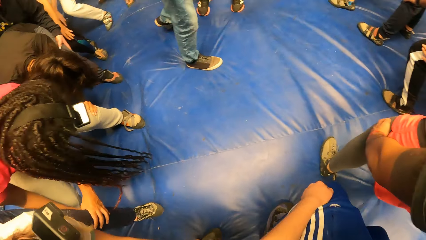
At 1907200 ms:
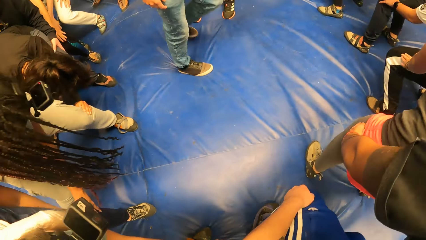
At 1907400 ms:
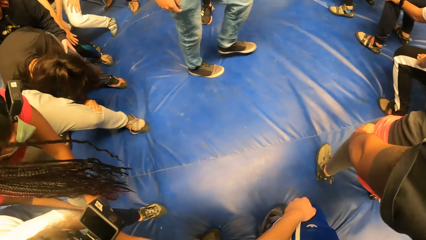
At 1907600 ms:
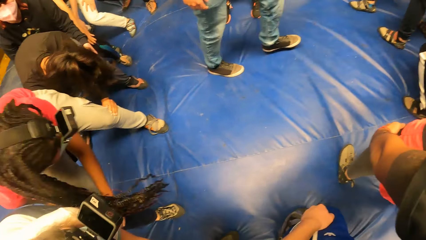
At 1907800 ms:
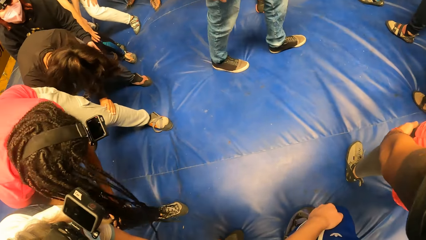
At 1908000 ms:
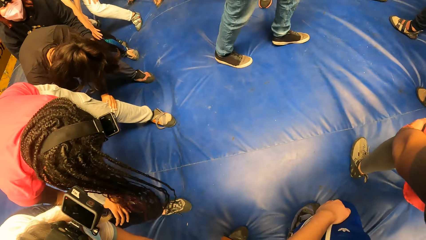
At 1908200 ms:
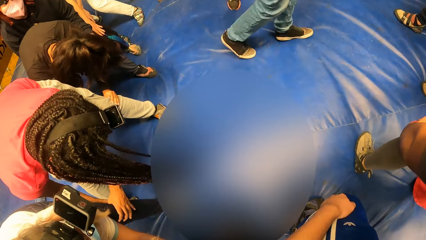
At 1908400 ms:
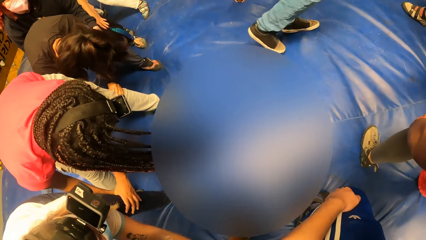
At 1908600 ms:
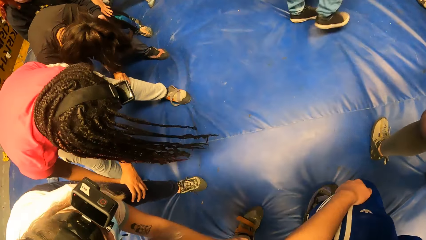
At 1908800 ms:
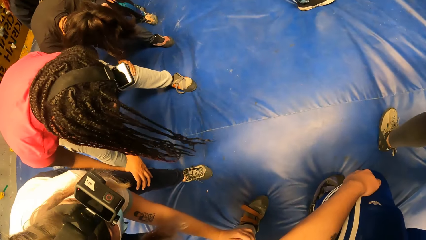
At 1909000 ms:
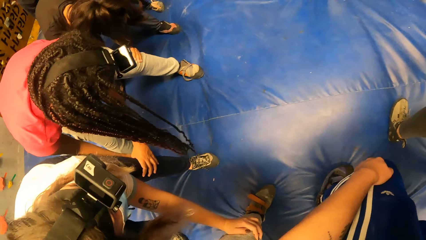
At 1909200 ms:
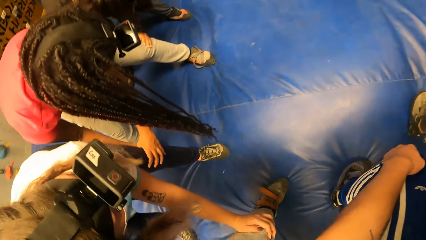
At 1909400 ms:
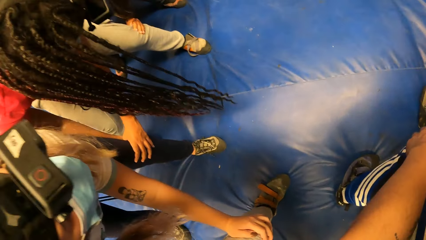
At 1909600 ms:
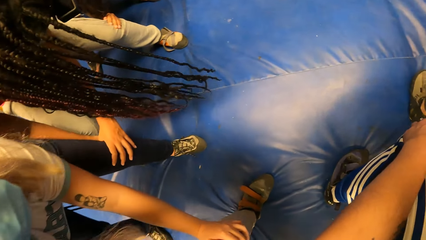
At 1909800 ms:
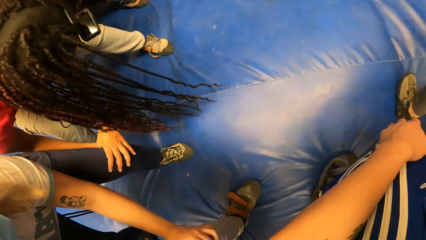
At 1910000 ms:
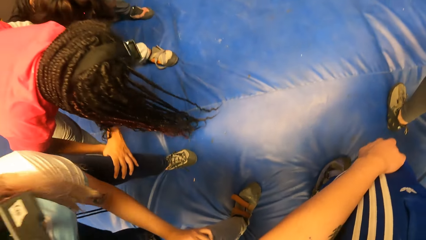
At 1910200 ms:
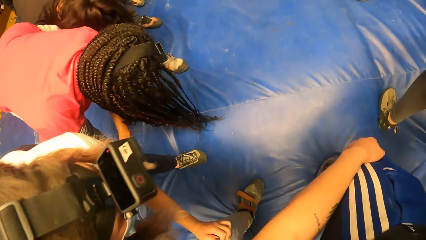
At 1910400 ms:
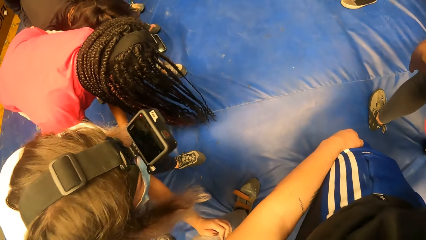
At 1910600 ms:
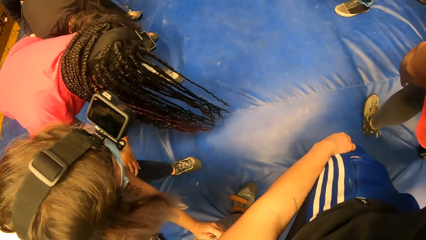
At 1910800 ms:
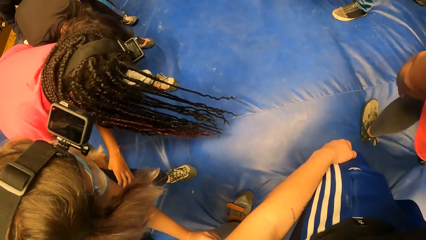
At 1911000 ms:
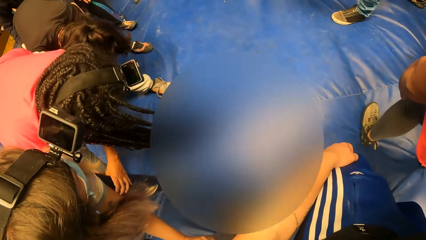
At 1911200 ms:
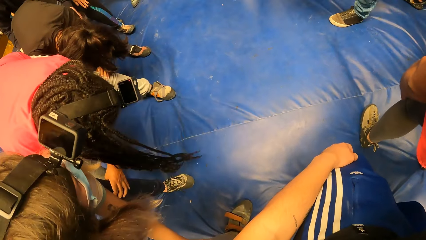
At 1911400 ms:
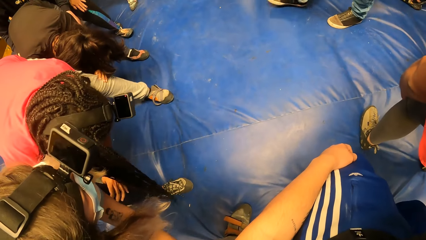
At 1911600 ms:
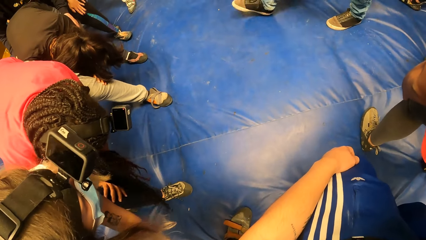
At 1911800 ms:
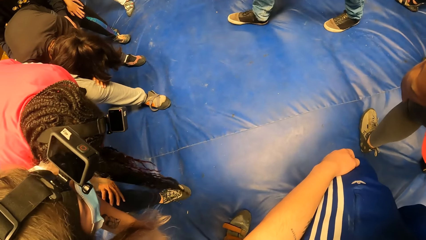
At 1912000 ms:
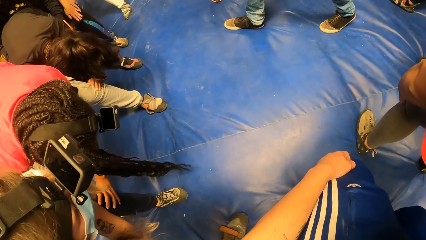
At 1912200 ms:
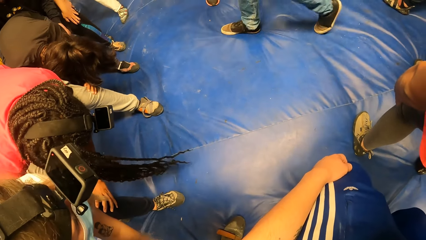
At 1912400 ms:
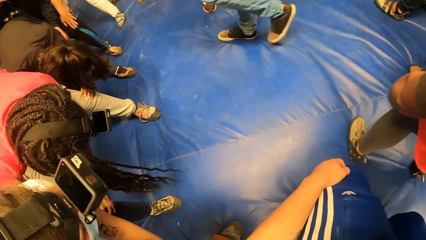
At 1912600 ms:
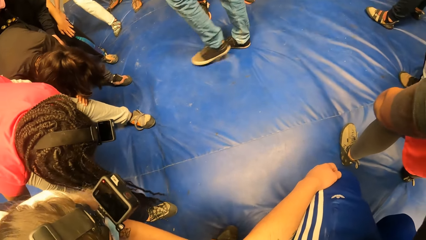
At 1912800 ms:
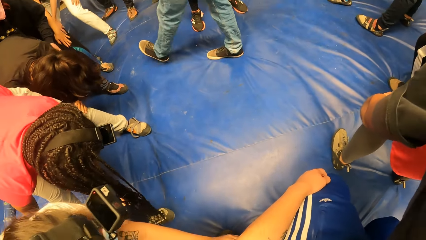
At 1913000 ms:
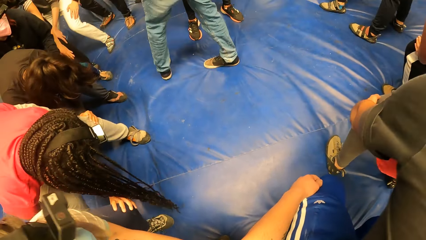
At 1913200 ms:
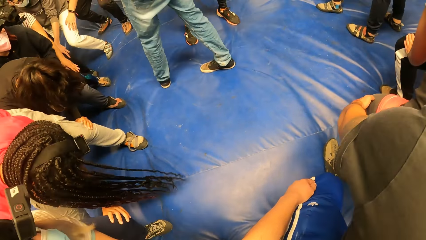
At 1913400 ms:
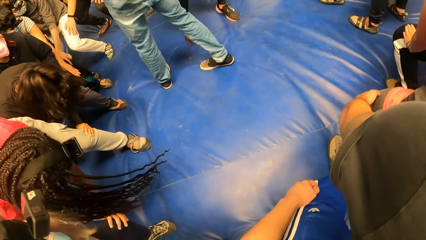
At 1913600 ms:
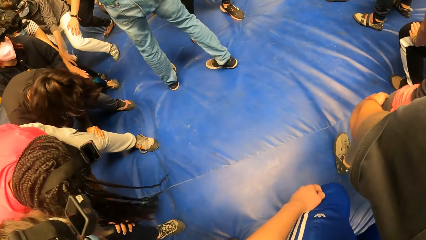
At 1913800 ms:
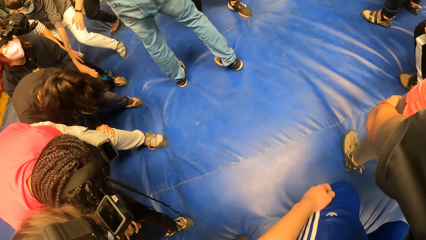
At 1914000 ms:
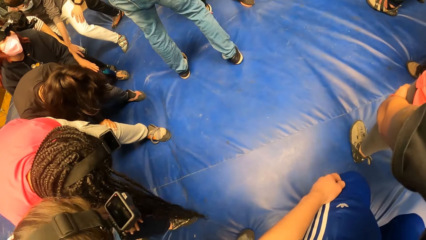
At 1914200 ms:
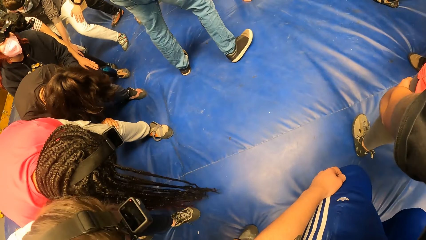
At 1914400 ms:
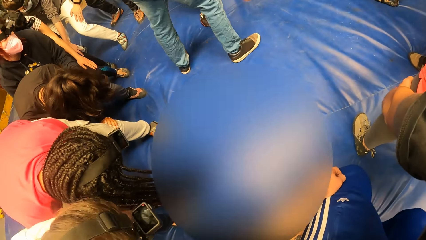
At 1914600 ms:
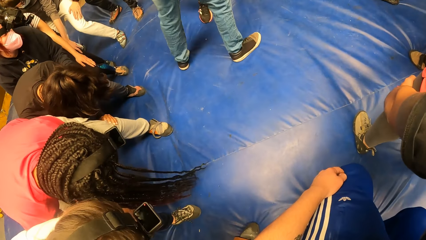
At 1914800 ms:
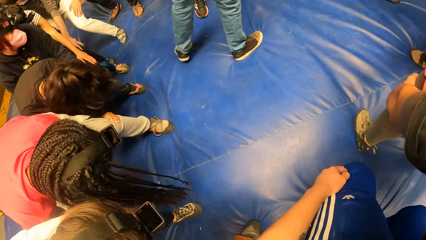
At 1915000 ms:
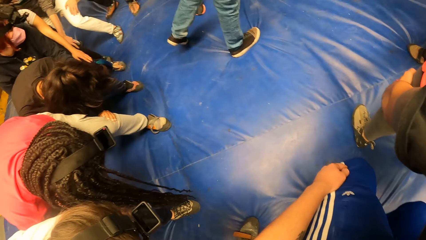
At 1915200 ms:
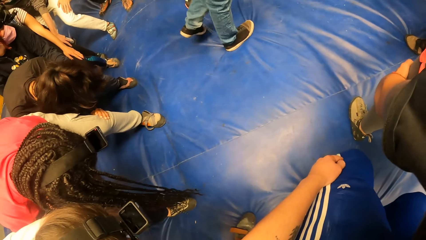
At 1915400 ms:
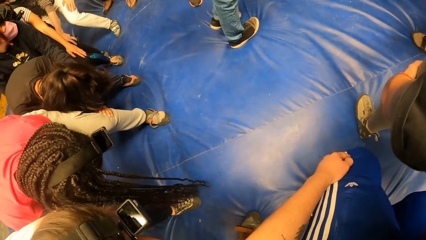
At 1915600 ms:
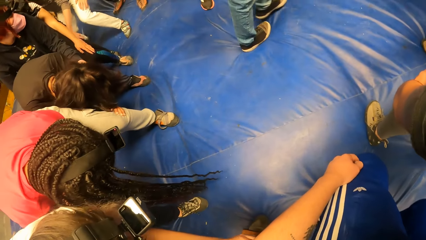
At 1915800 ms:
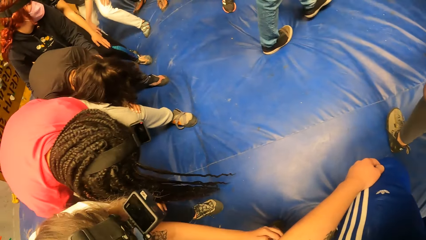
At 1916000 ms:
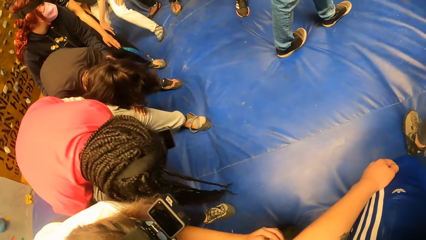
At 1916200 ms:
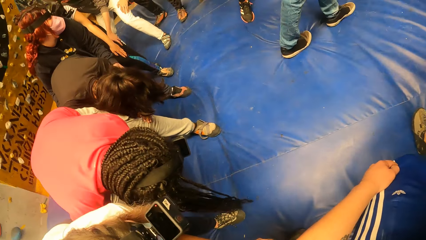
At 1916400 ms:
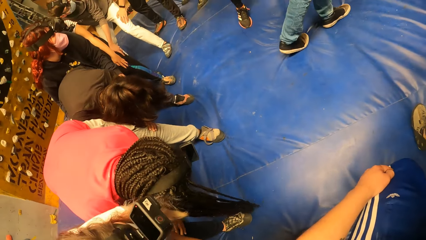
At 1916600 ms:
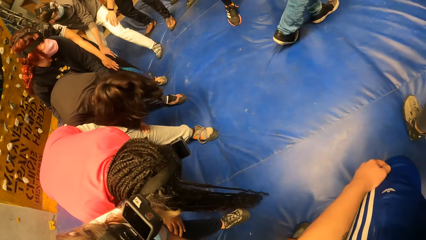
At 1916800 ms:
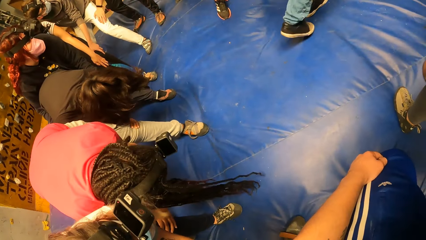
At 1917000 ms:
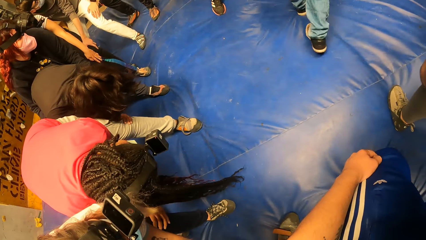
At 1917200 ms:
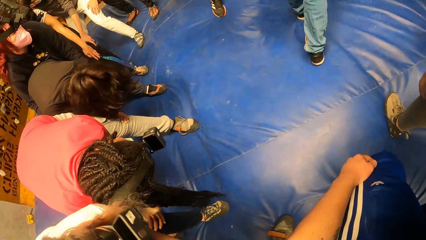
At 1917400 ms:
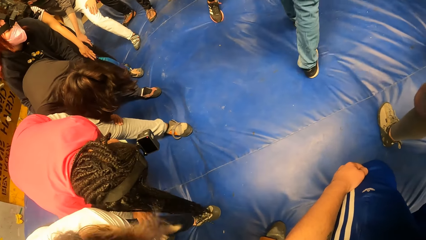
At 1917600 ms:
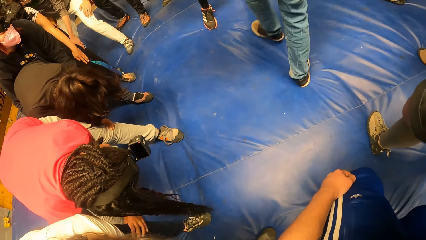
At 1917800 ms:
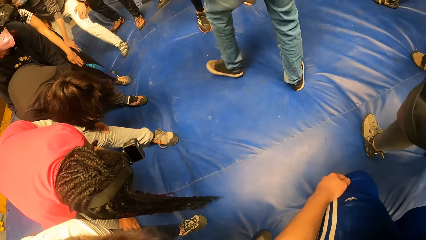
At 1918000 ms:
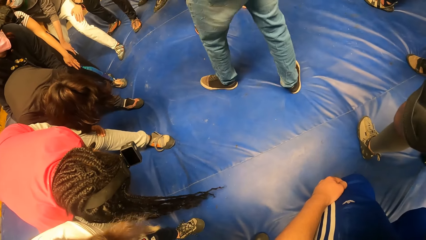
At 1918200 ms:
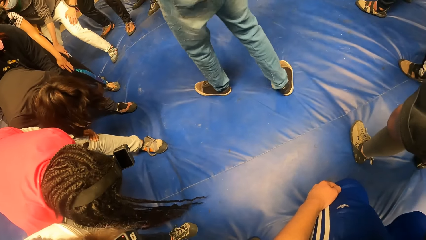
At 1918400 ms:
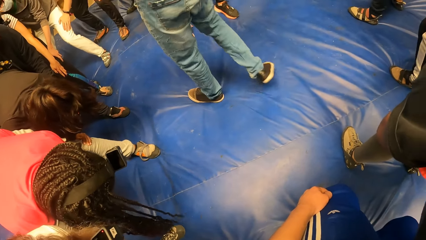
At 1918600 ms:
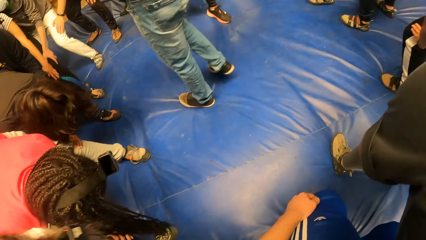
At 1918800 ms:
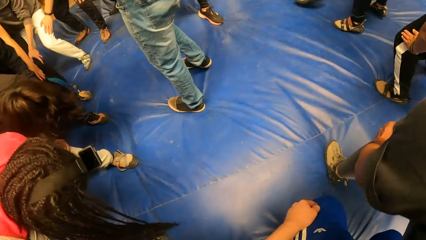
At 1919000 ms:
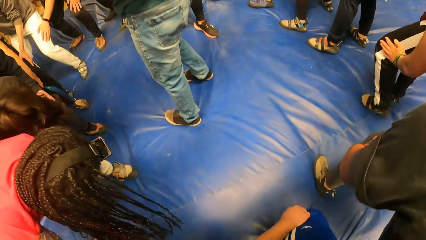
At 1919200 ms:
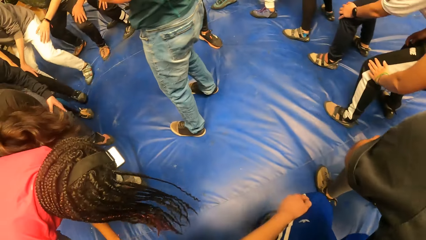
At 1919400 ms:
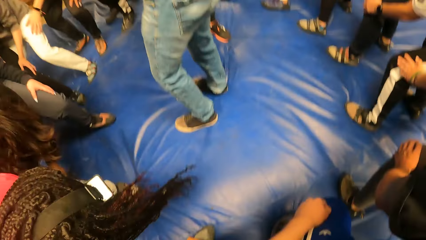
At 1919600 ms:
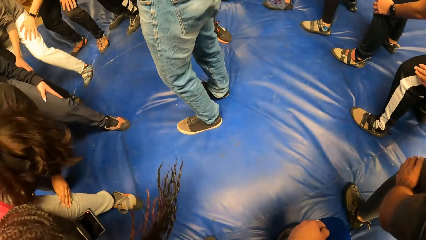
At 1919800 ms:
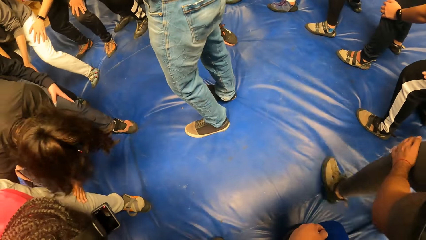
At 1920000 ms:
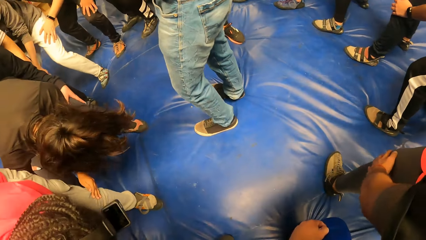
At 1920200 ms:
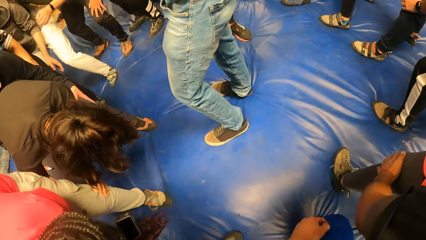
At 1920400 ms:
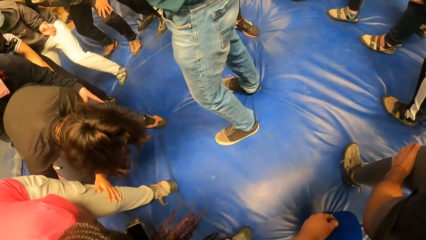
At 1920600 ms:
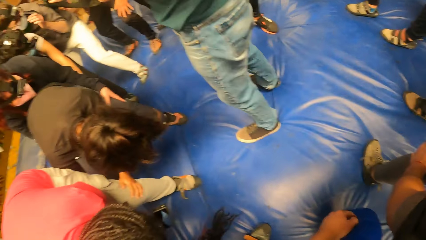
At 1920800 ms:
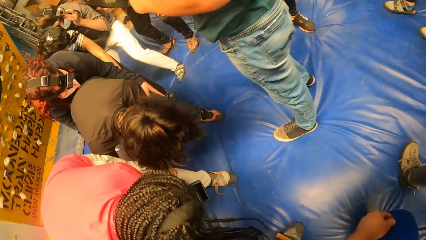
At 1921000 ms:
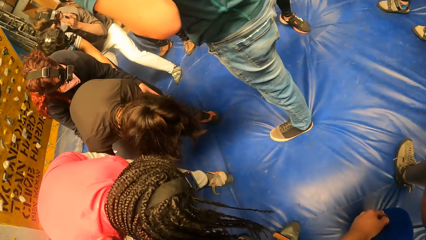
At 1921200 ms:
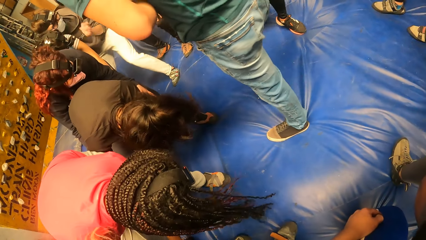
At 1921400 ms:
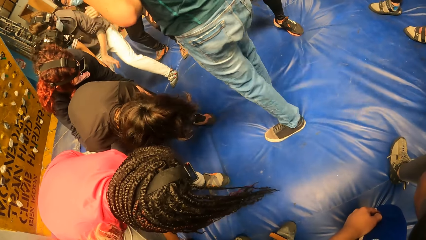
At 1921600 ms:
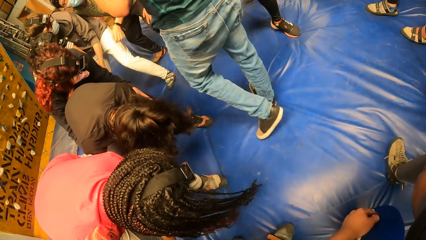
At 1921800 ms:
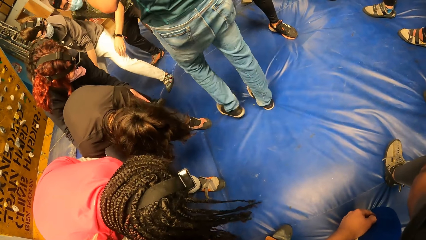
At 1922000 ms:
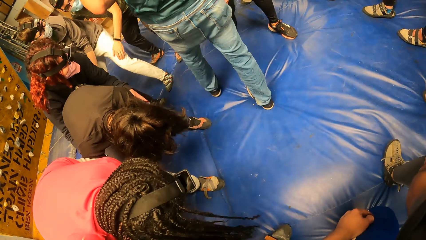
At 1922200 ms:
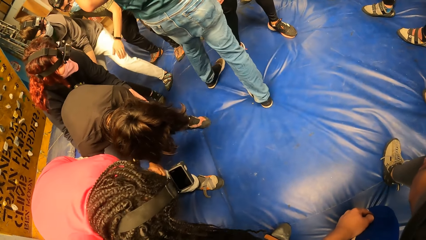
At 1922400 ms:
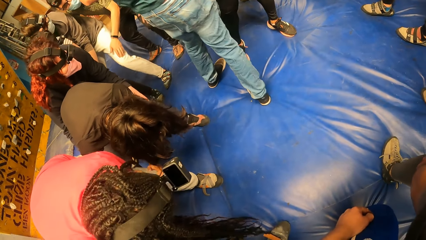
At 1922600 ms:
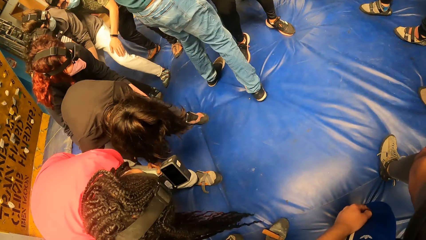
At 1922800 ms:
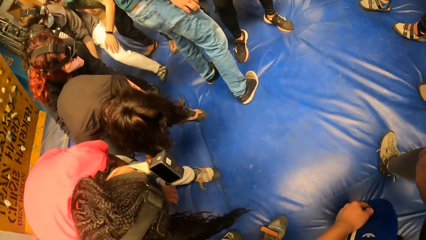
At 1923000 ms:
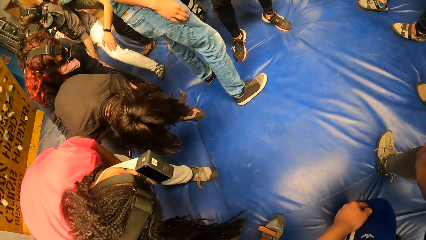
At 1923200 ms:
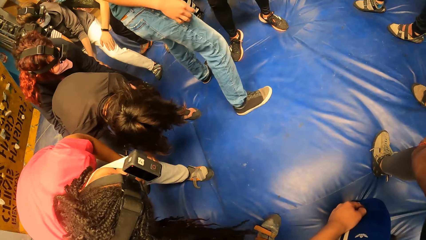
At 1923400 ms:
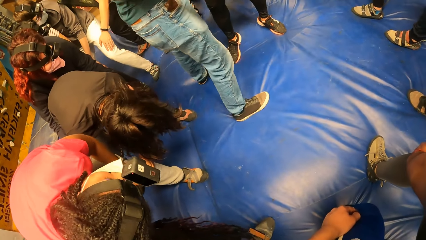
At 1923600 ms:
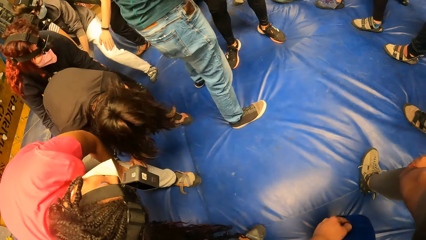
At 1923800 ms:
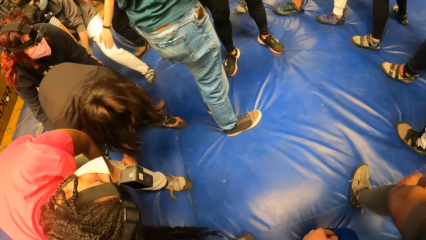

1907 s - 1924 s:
The camera wearer squat jumps.
